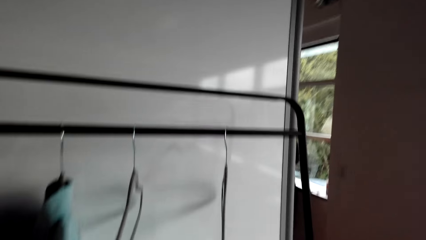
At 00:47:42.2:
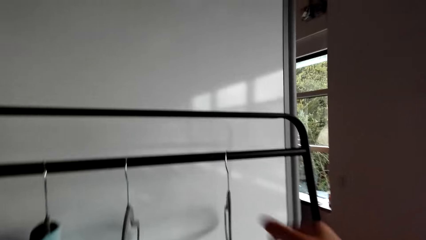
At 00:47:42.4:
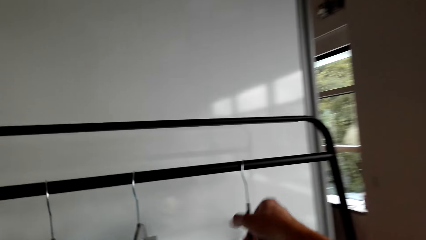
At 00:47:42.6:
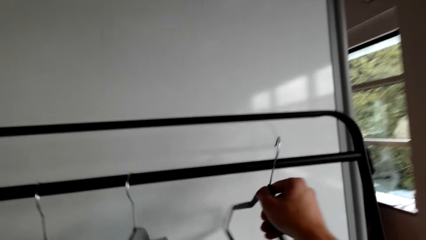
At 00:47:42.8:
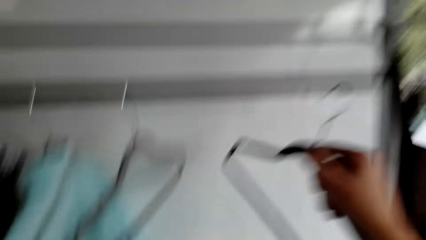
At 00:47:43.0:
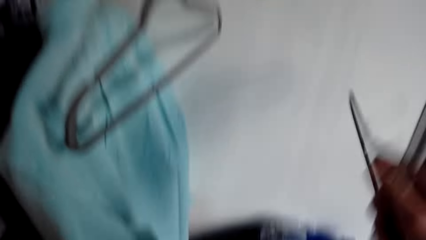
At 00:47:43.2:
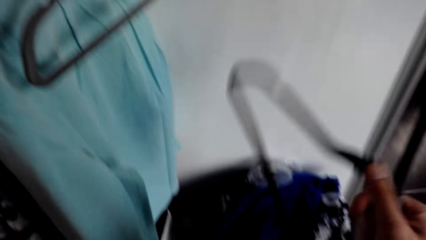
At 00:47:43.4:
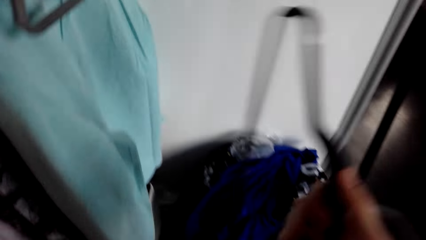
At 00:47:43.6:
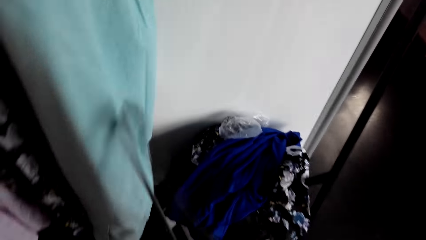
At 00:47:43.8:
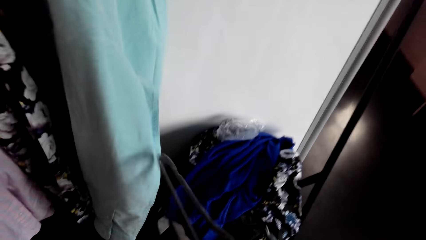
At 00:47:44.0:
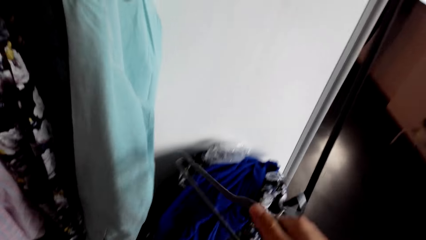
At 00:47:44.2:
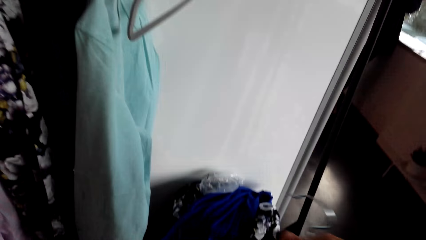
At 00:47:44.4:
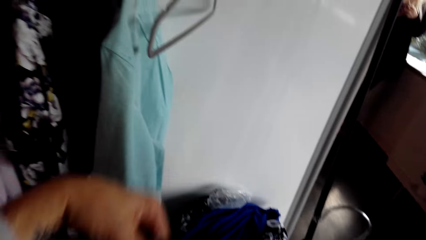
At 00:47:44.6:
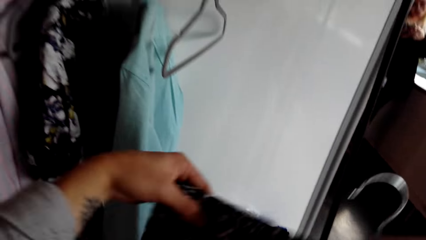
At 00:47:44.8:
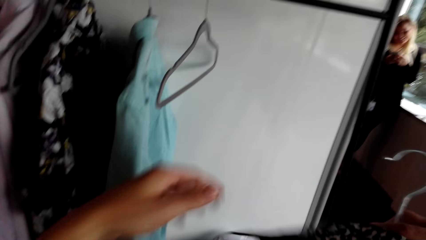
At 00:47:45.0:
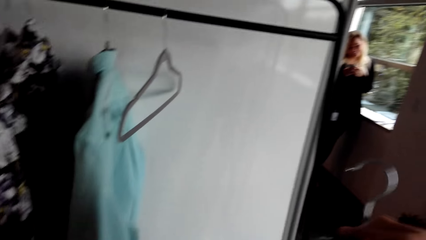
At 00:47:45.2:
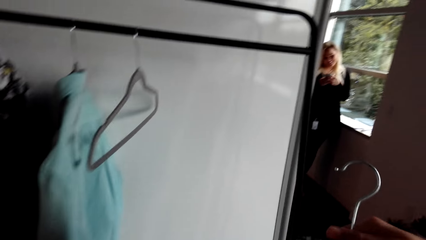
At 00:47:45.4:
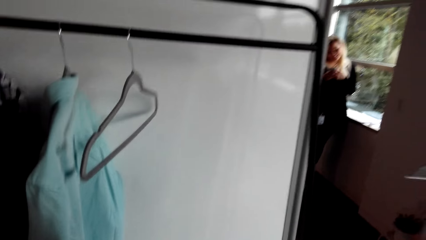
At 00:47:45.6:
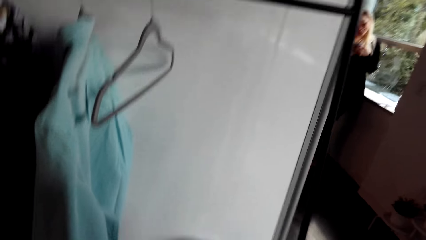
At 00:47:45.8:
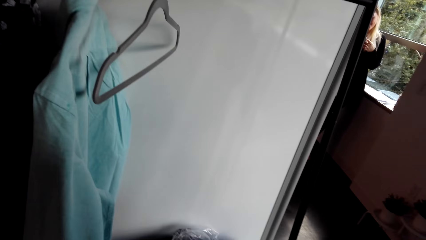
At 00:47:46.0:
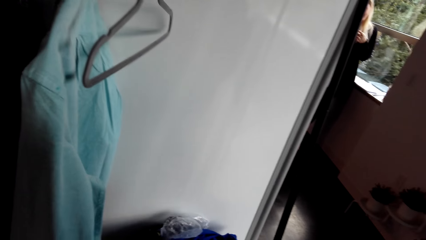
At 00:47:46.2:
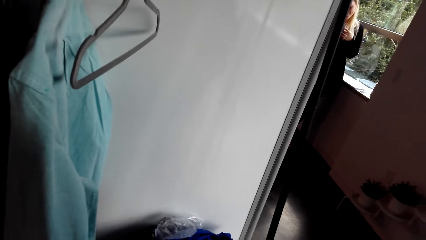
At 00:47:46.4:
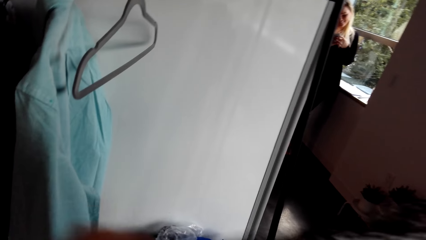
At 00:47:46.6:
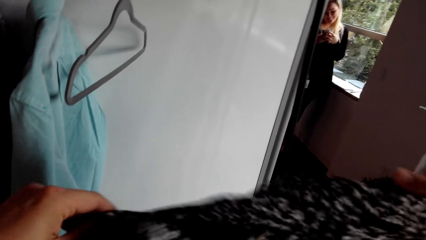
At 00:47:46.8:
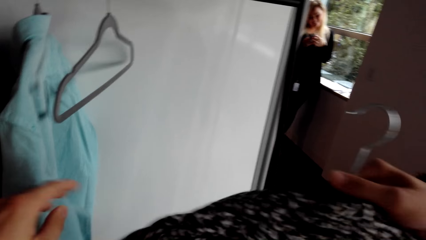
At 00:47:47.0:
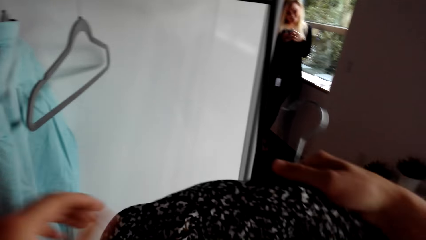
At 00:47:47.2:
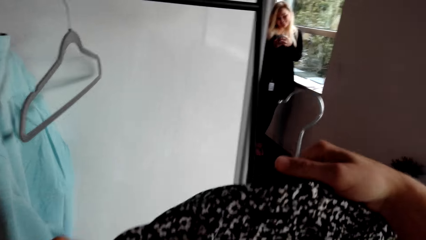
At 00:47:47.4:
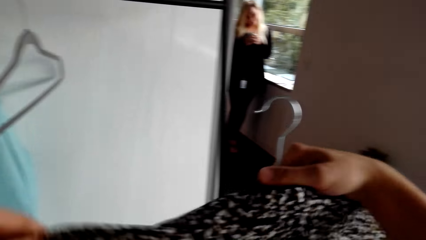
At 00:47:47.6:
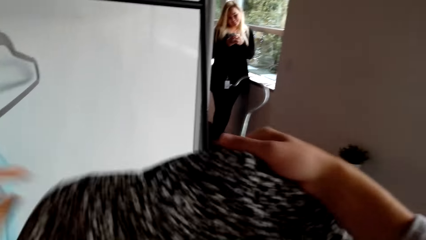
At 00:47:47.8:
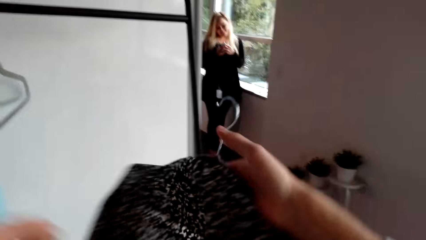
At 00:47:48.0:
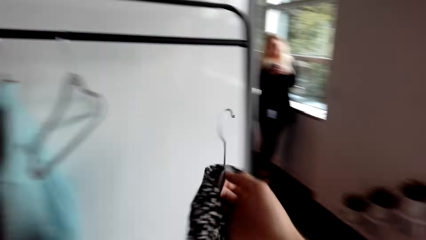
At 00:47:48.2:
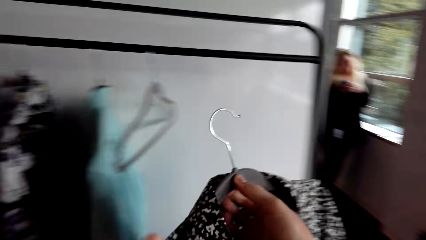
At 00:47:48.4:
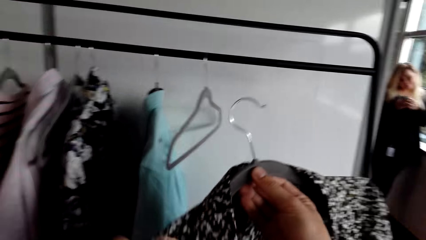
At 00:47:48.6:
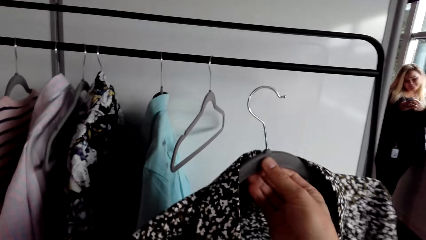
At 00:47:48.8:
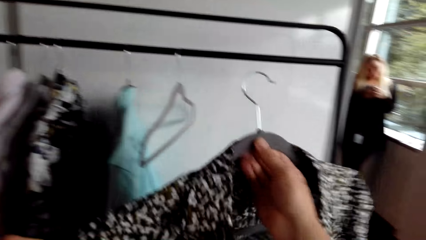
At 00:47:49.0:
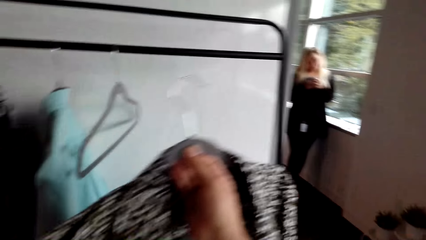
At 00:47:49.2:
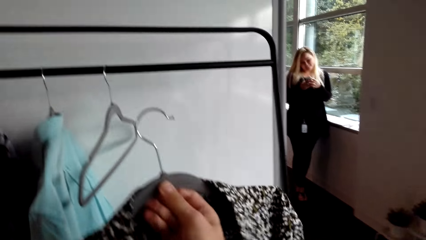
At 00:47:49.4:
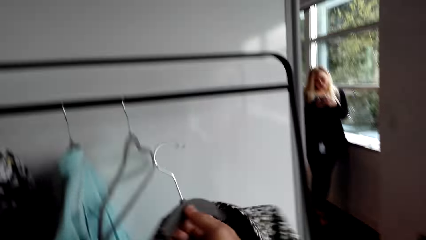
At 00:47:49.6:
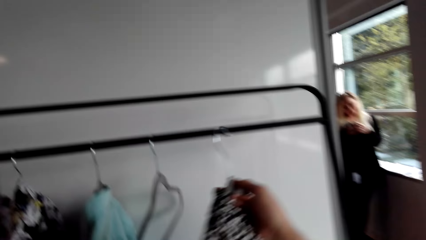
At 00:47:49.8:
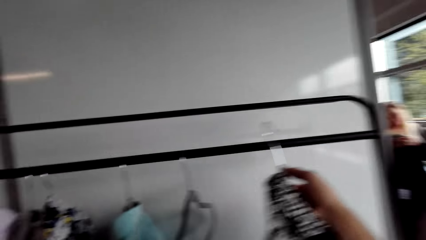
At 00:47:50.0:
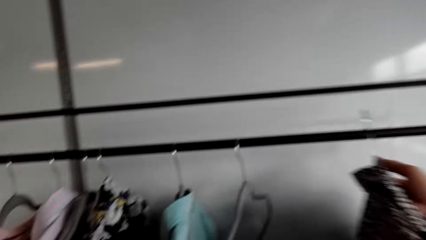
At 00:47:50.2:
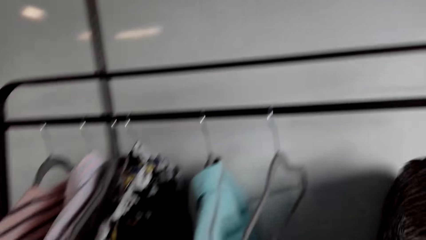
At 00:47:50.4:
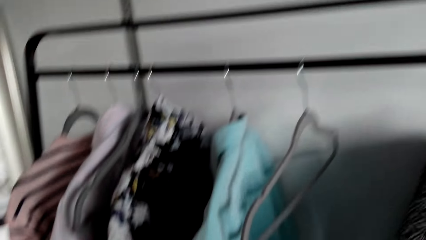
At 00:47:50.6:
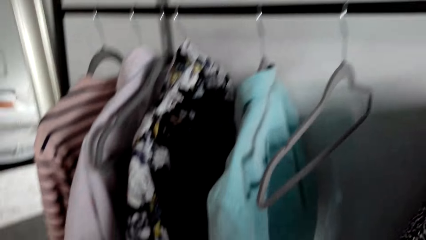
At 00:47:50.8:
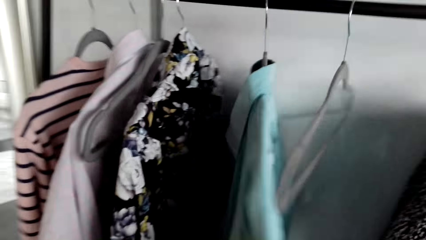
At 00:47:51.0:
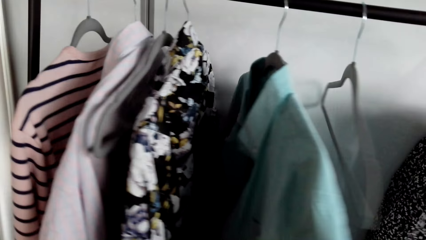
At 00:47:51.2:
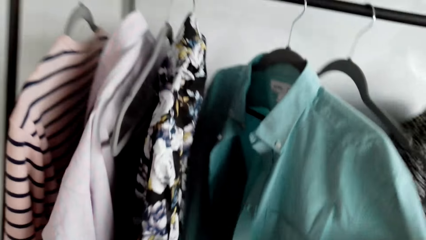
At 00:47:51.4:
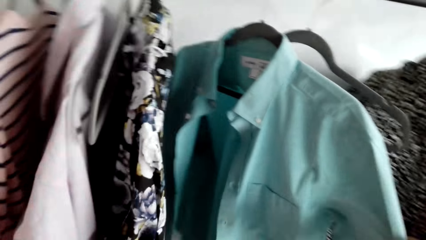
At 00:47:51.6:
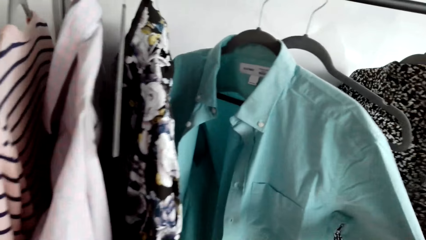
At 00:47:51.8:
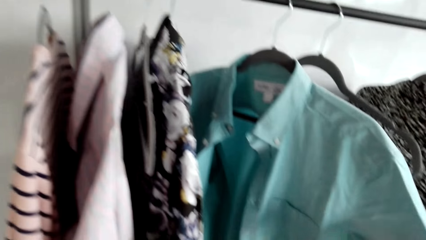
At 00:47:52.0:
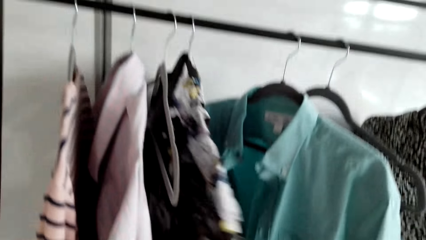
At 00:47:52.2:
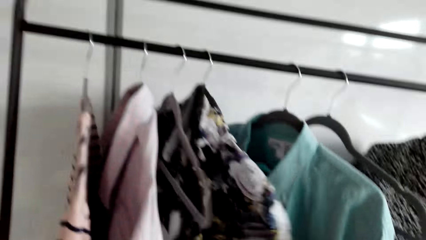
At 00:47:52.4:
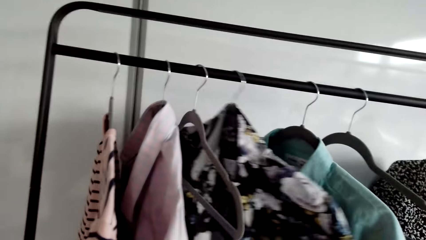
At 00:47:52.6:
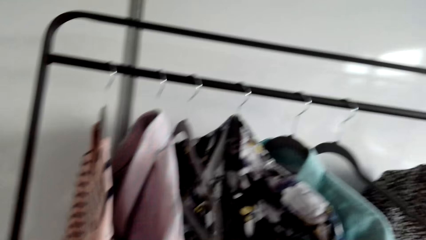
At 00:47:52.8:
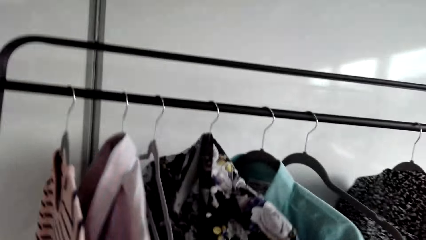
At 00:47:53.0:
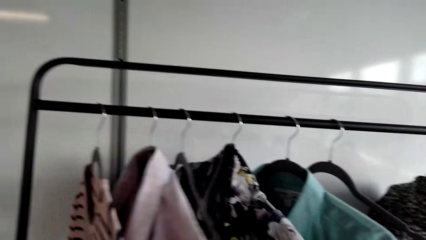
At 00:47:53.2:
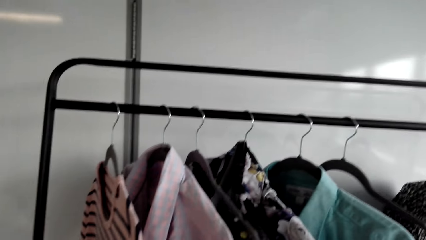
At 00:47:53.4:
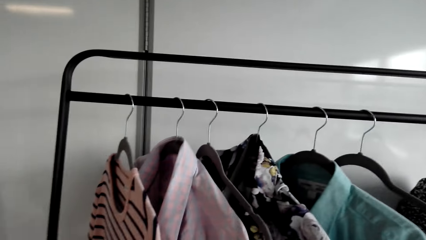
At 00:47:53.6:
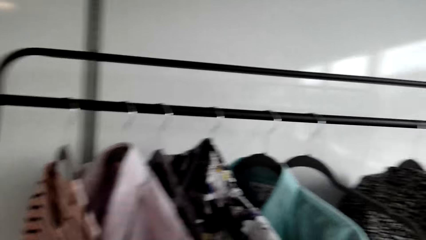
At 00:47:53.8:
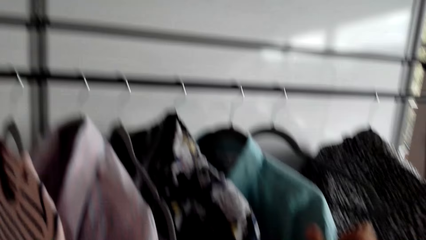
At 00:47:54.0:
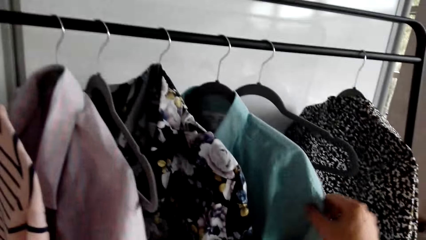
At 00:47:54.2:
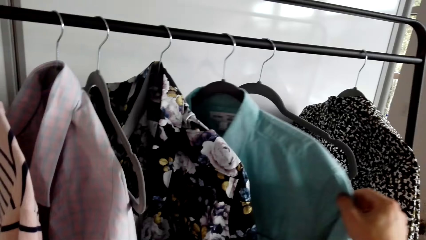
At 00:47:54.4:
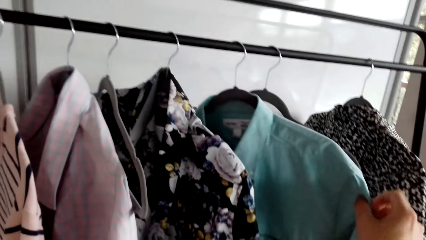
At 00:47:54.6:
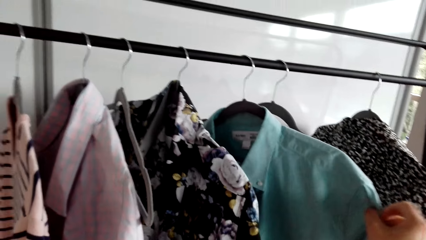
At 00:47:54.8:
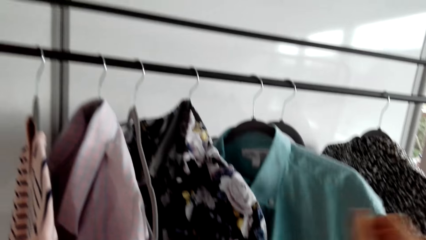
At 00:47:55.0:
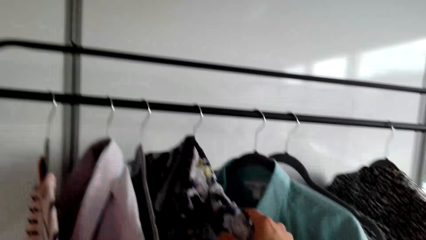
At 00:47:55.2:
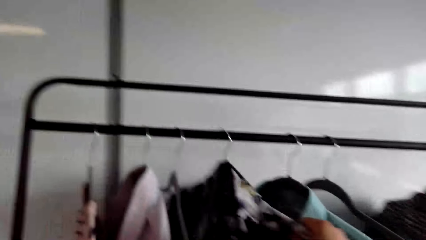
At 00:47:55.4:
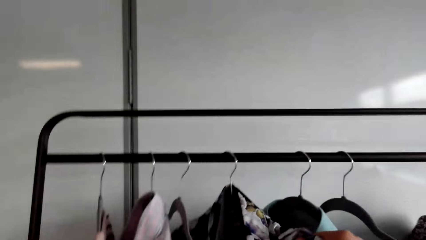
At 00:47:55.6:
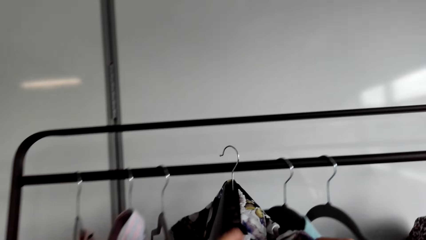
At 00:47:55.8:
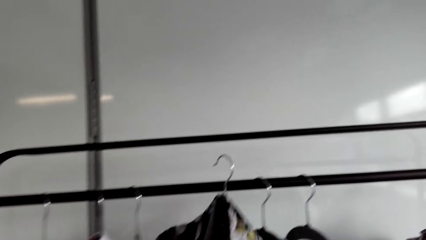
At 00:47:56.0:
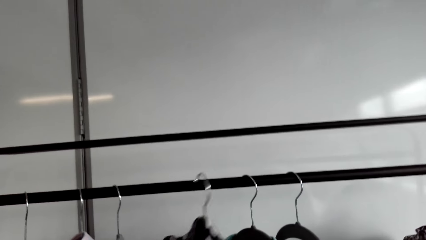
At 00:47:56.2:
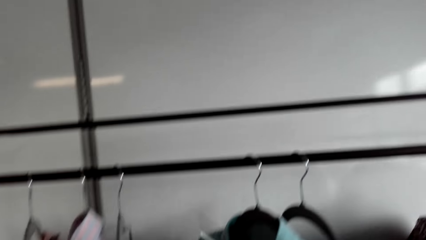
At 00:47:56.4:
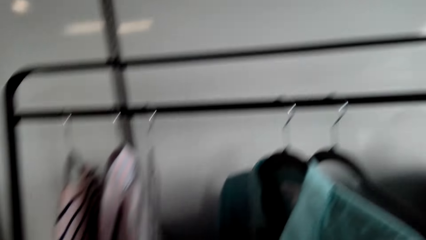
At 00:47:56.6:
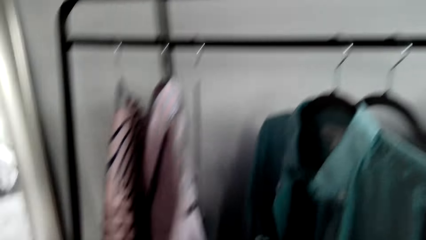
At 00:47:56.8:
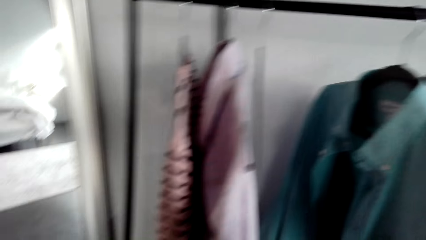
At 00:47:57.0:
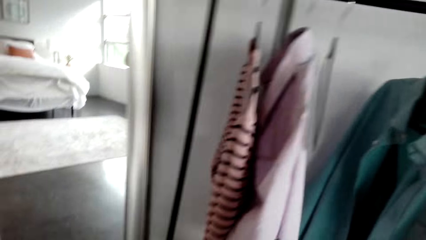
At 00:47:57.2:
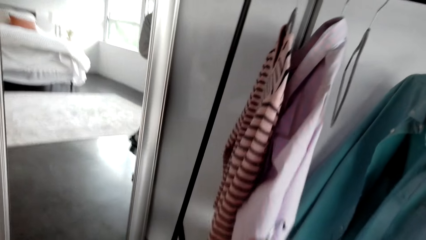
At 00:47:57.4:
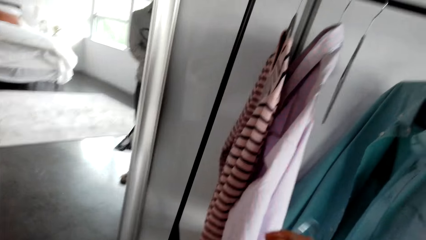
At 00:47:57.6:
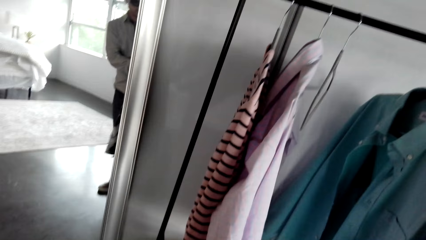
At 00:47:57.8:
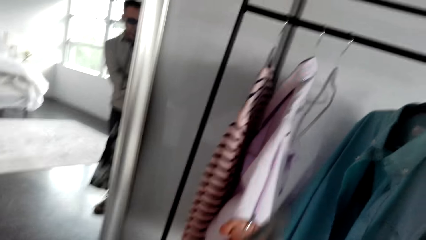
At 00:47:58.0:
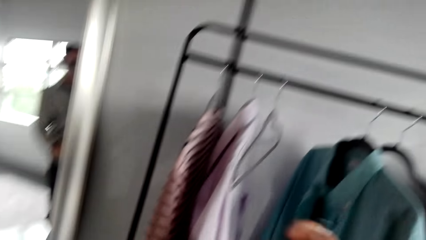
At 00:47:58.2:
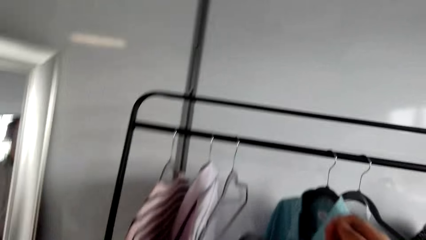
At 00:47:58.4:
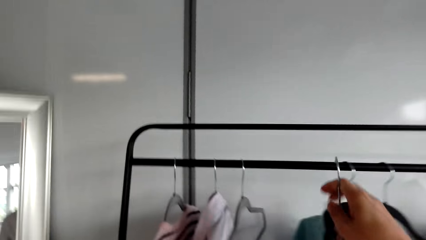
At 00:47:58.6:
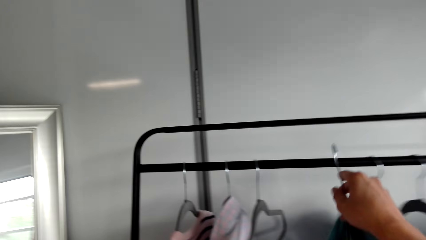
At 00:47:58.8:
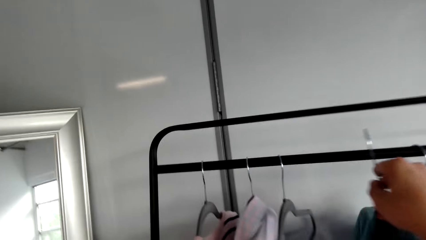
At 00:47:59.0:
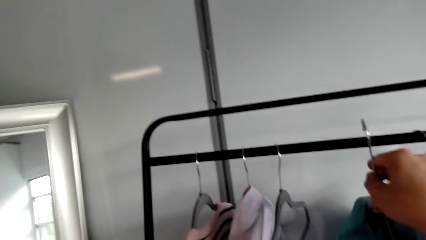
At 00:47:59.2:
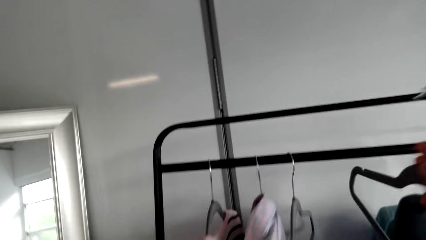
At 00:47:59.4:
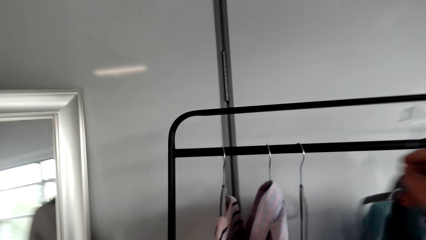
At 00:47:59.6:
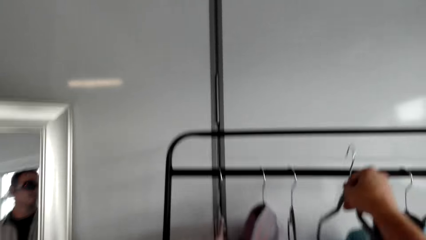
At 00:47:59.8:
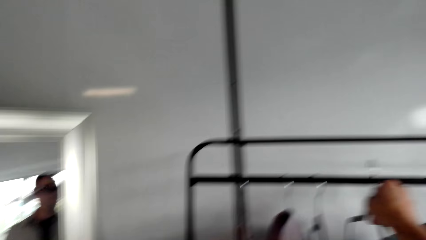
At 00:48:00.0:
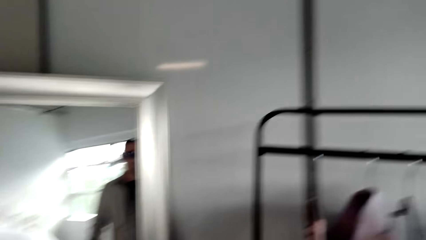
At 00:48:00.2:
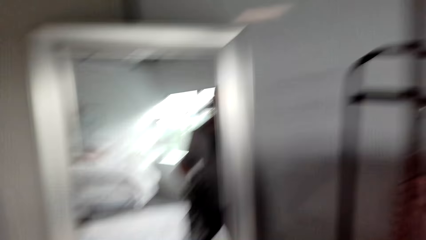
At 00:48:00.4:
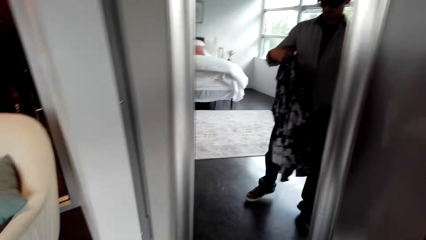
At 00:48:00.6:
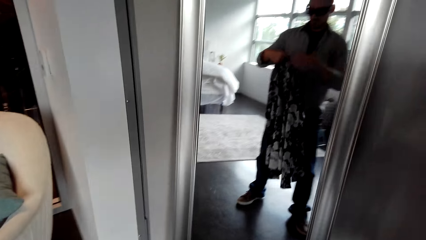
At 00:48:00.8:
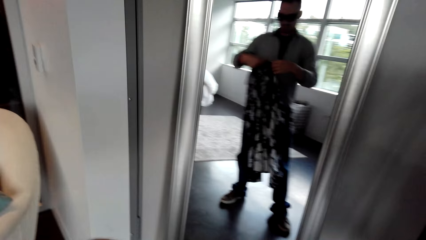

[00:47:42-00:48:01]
The camera wearer picks up a hanger. They put a T-shirt in the hanger, hang a coat, and put back the T-shirts. They select the coat, pick the coat, and put back the hanger.
